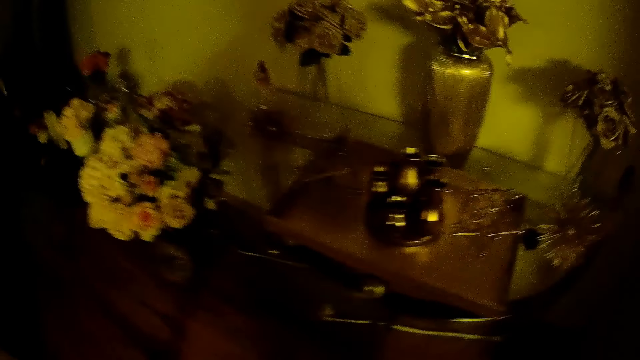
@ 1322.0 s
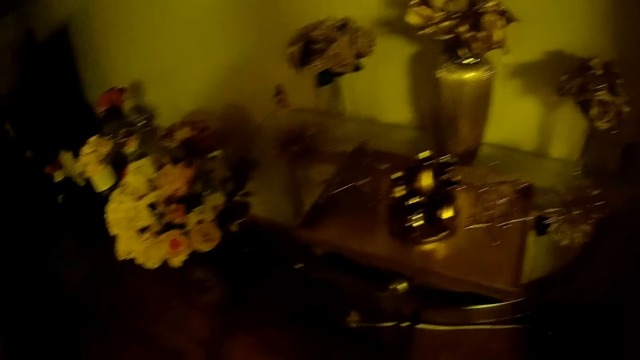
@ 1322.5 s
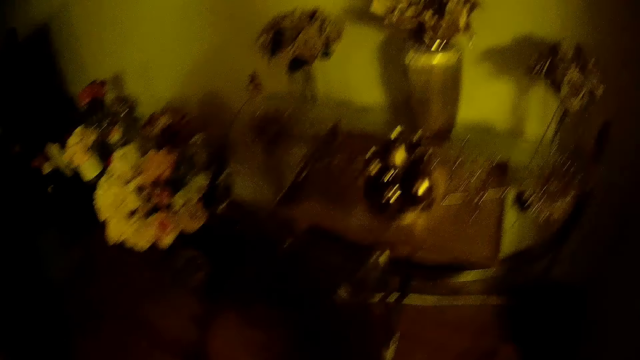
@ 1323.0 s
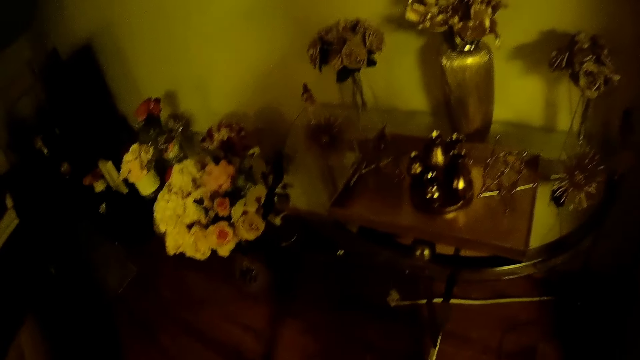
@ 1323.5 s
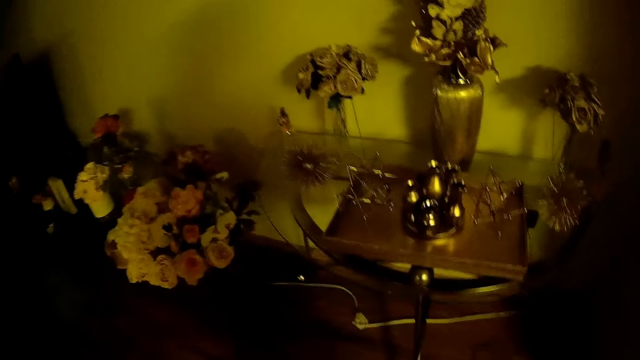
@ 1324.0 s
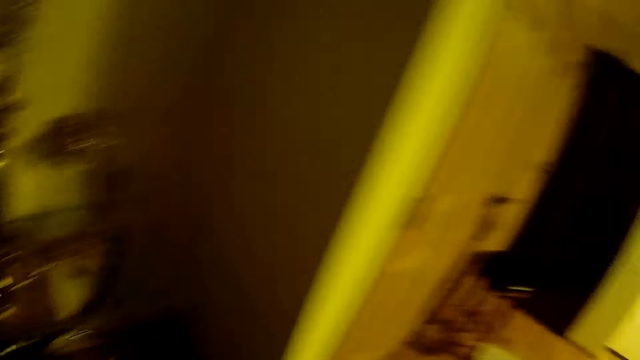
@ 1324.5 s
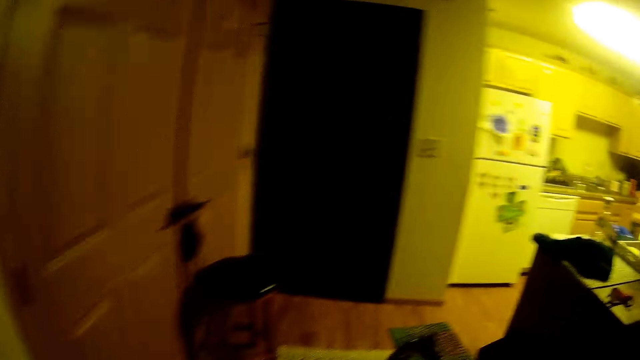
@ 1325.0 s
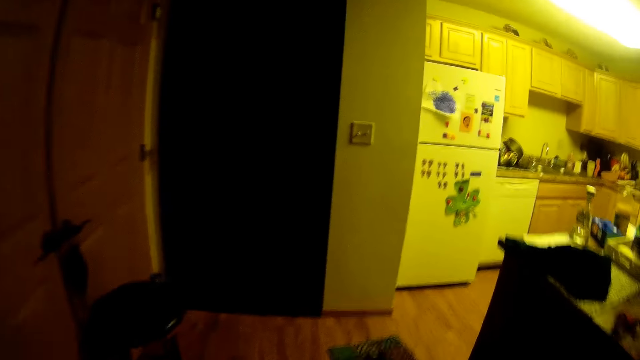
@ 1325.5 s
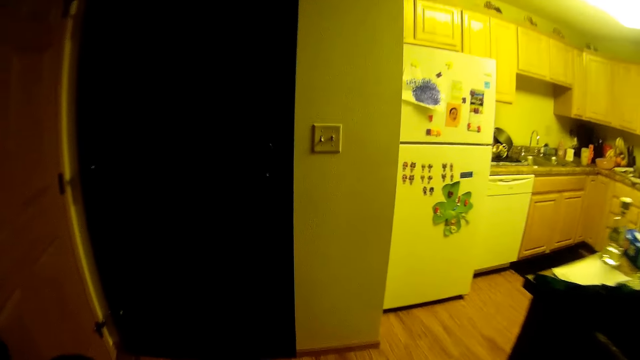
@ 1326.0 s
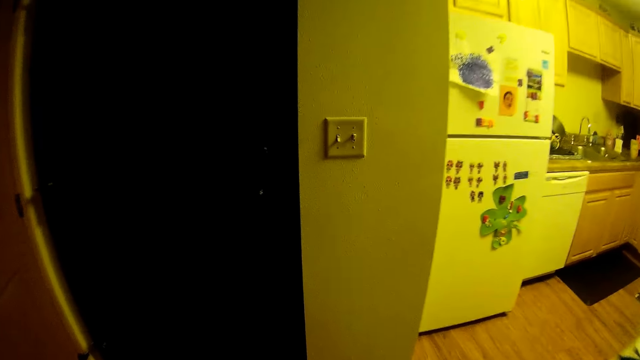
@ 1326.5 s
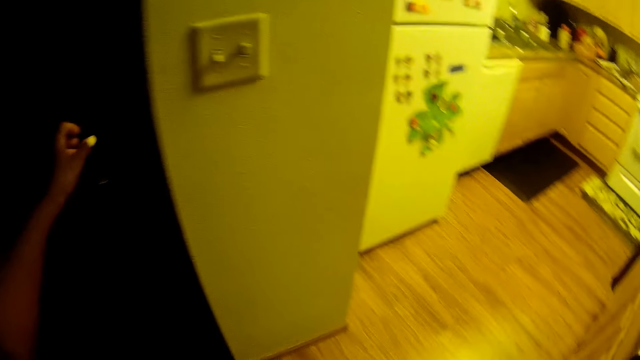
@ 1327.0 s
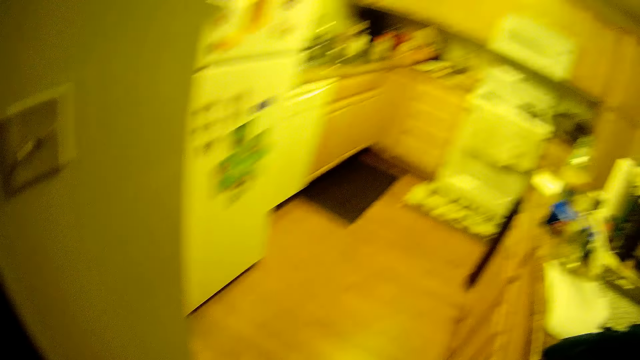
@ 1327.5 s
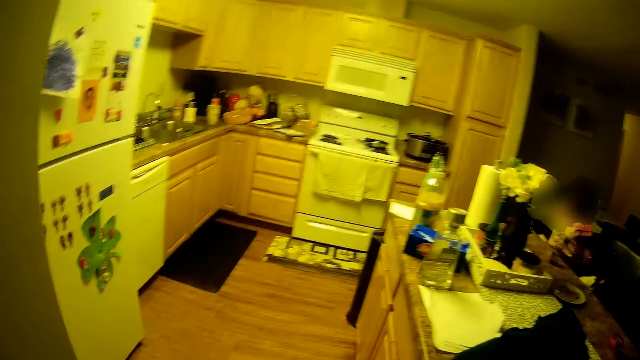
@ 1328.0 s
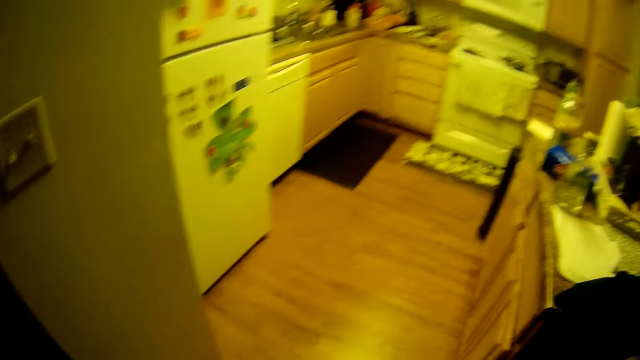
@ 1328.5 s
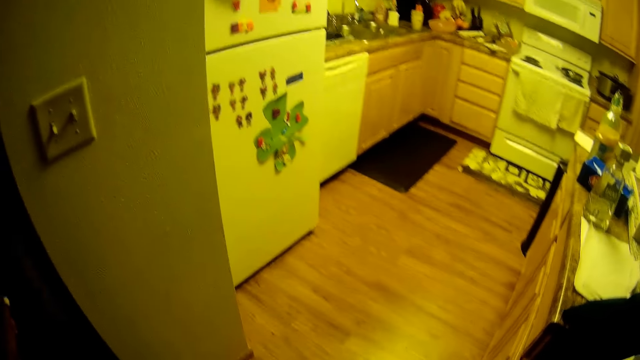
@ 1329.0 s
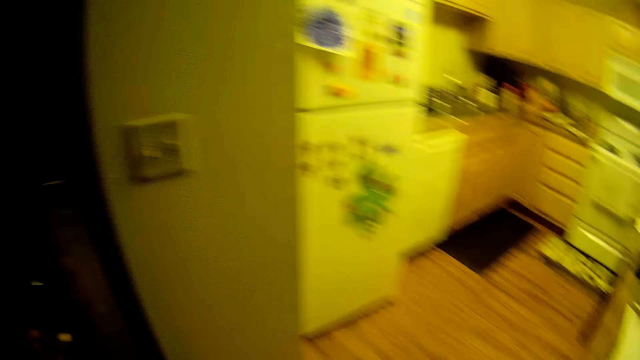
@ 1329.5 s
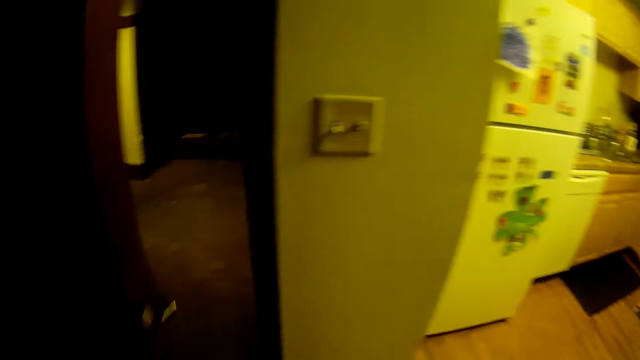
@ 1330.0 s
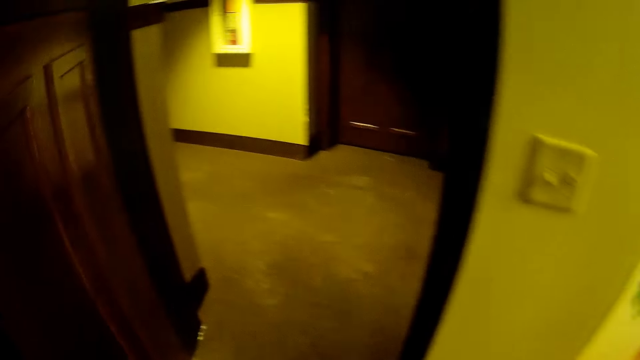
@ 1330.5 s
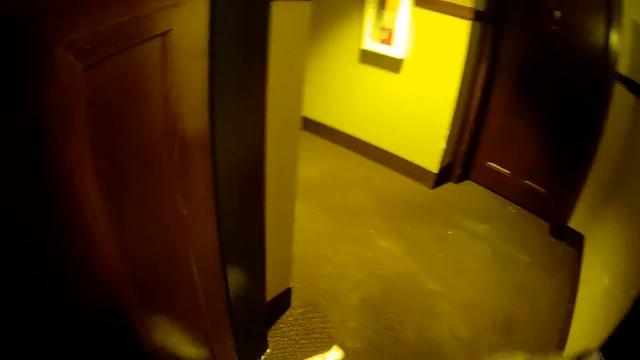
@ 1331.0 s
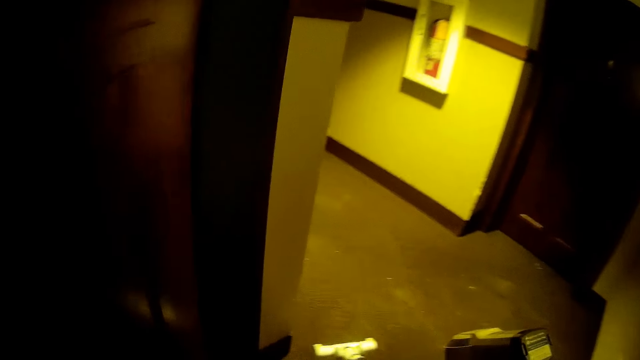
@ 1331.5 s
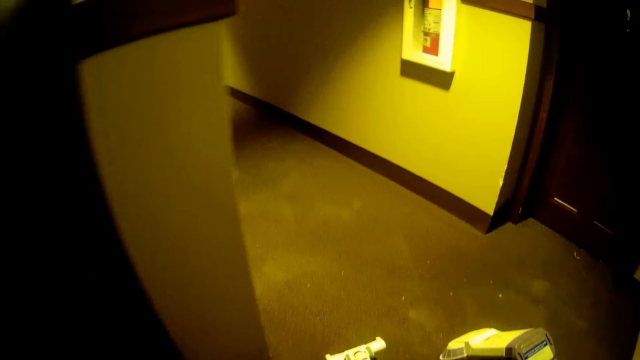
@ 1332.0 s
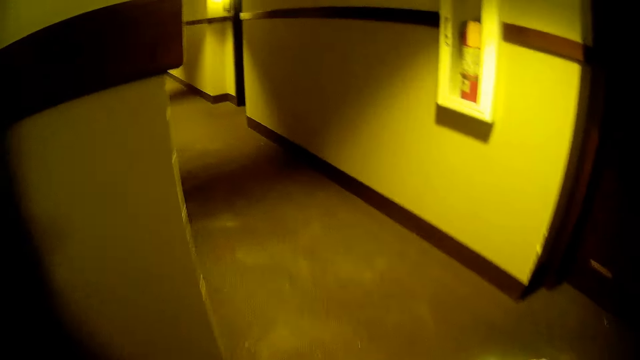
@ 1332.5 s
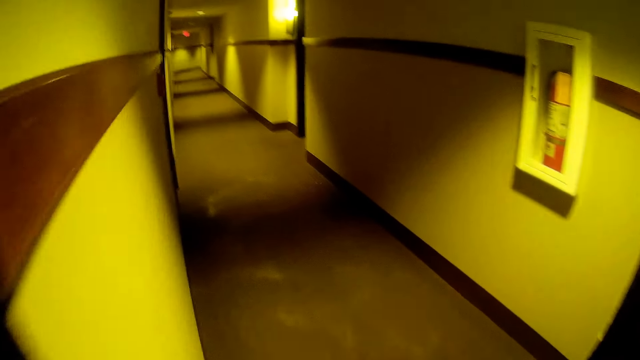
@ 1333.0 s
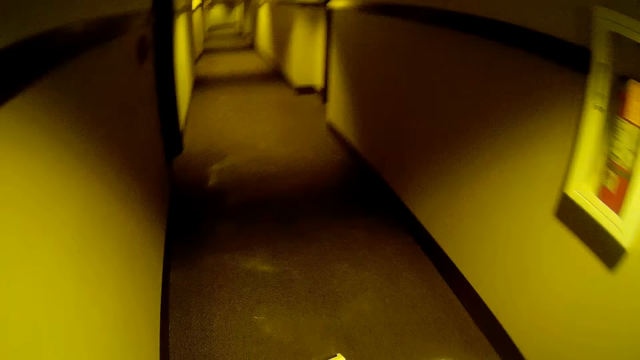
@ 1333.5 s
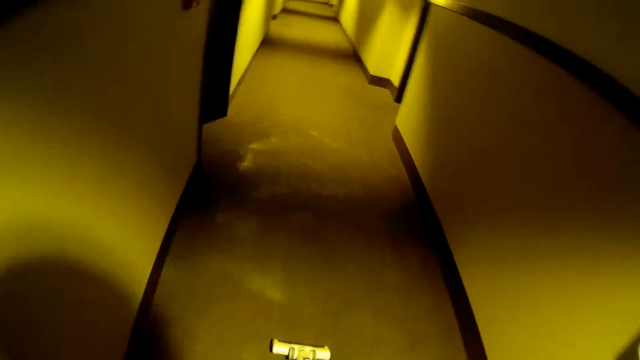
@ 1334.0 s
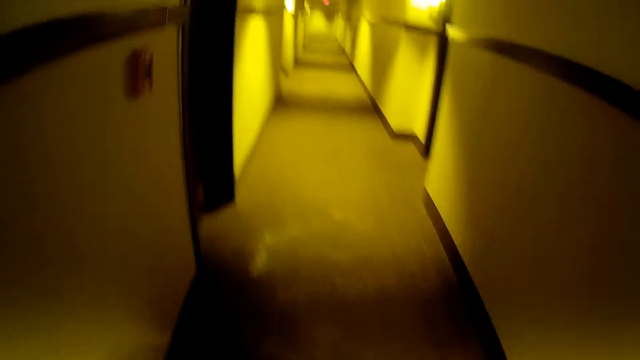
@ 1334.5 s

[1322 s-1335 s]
The camera wearer looks around. She walks towards a door. She opens the door with her left hand. She holds the door using her left hand. She walks into a hallway.

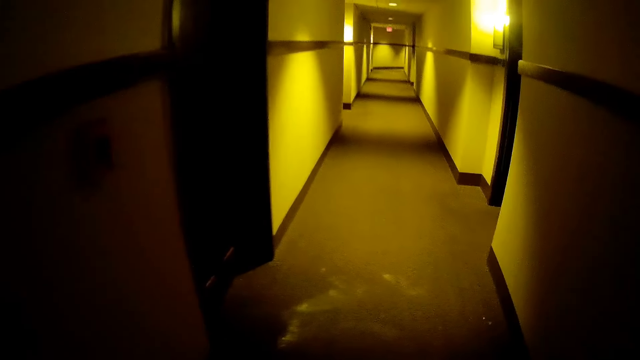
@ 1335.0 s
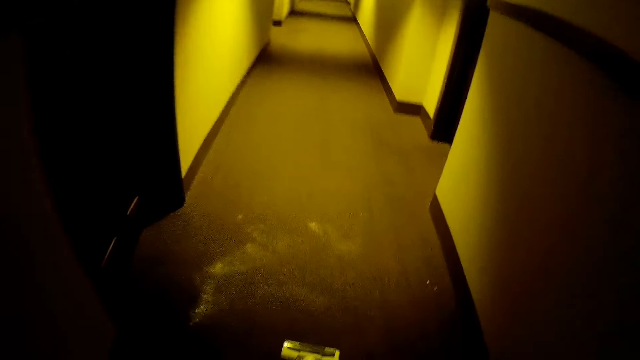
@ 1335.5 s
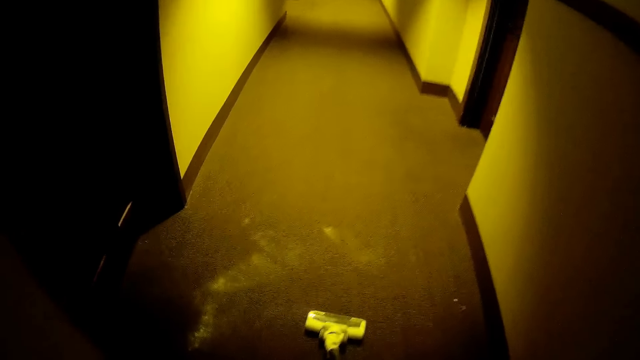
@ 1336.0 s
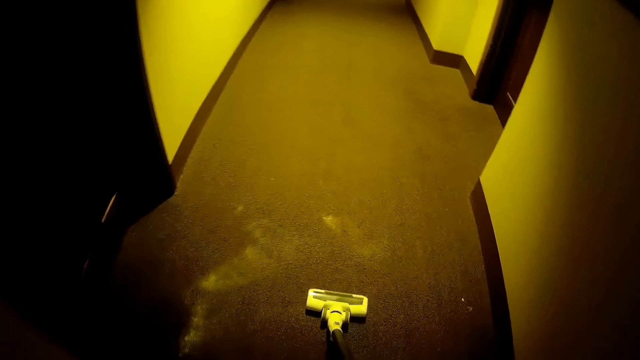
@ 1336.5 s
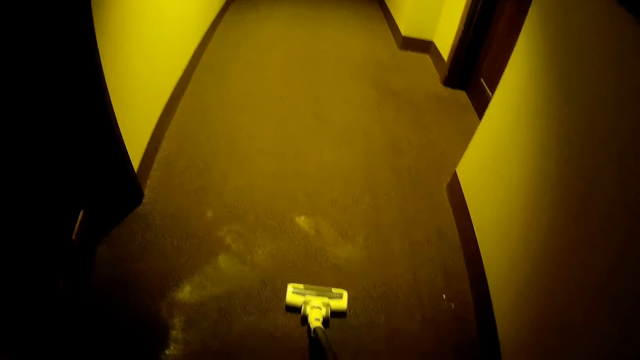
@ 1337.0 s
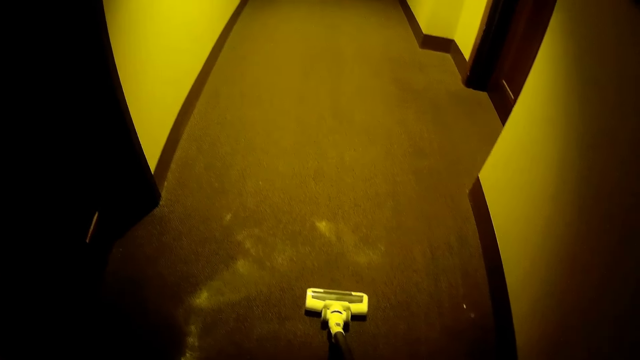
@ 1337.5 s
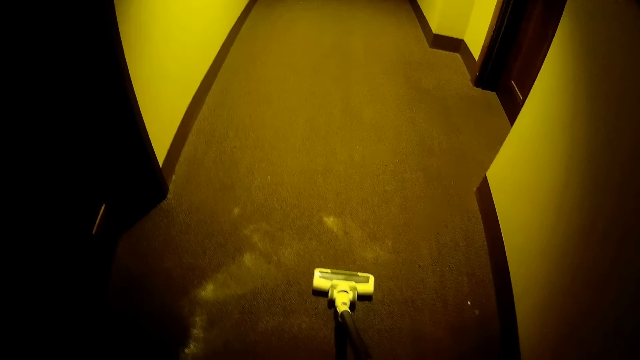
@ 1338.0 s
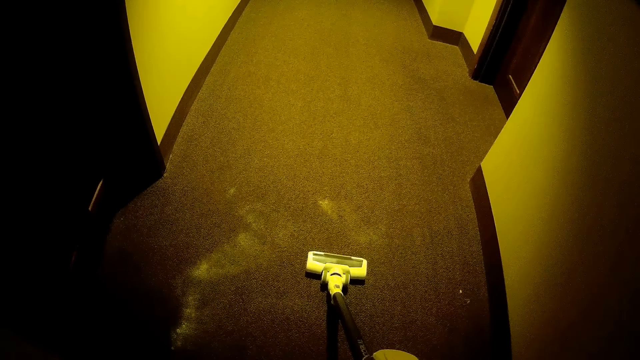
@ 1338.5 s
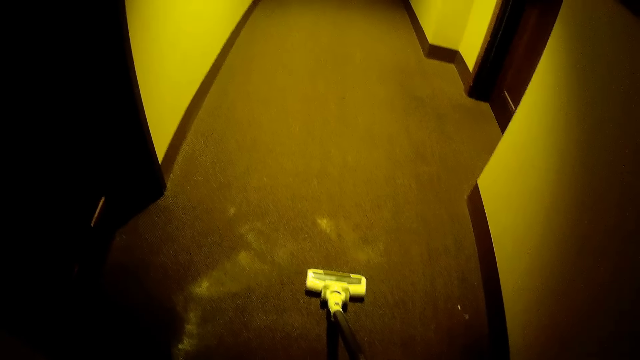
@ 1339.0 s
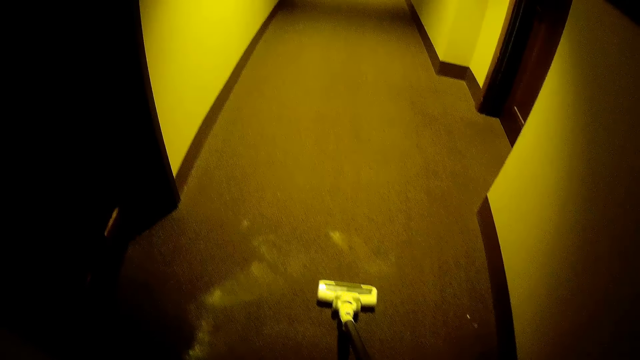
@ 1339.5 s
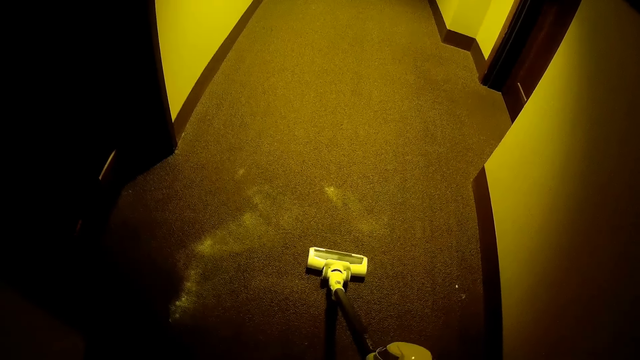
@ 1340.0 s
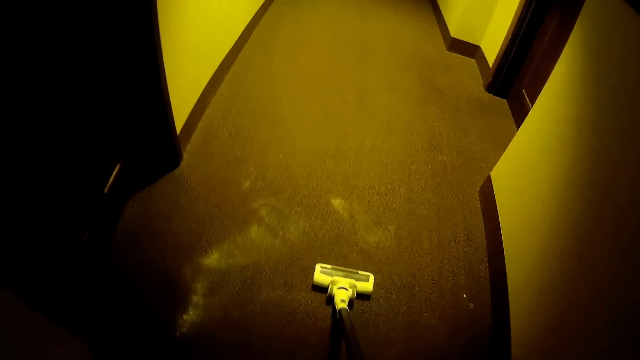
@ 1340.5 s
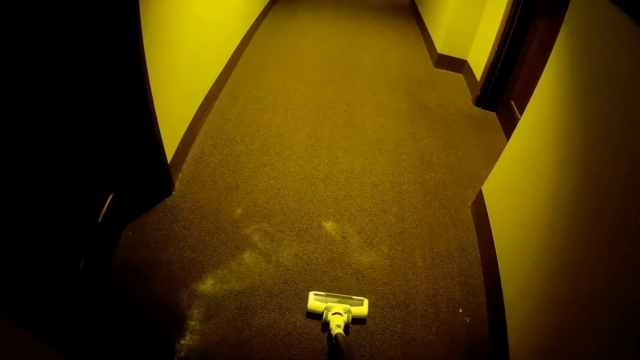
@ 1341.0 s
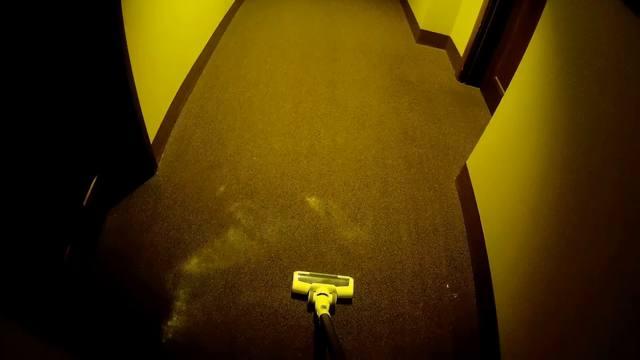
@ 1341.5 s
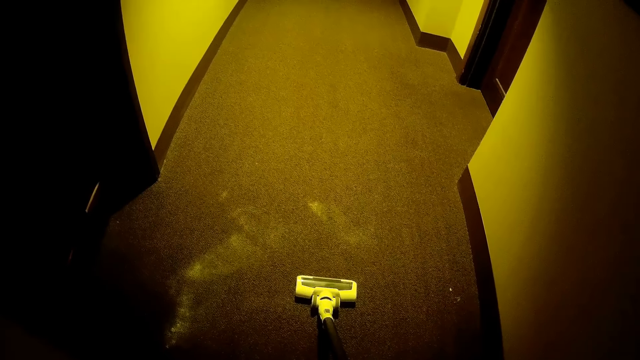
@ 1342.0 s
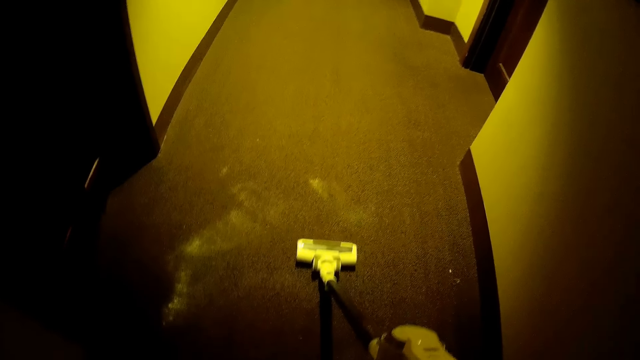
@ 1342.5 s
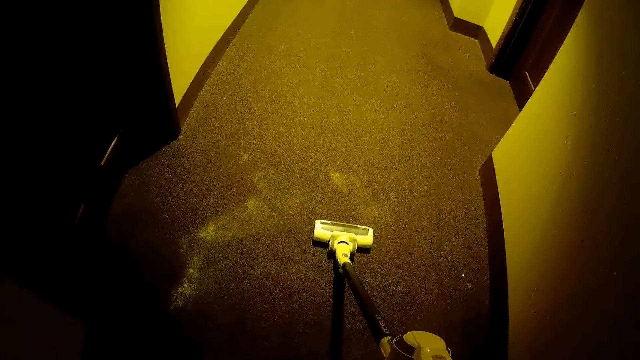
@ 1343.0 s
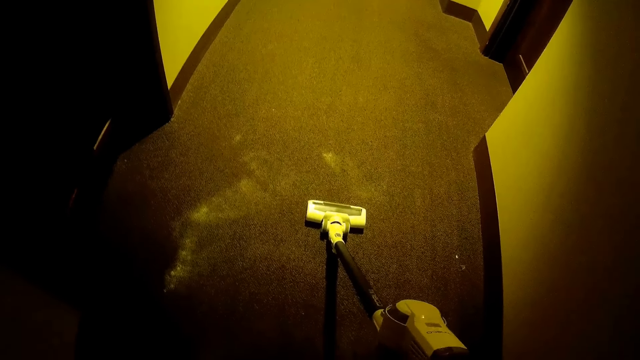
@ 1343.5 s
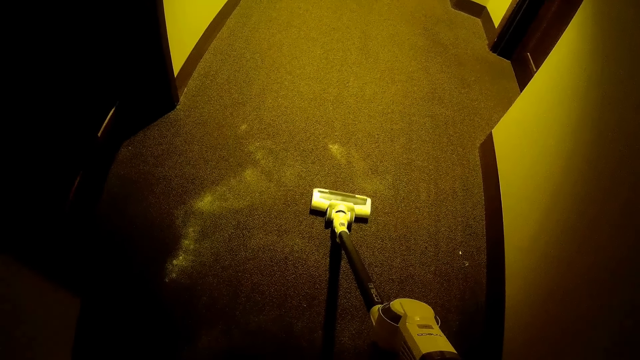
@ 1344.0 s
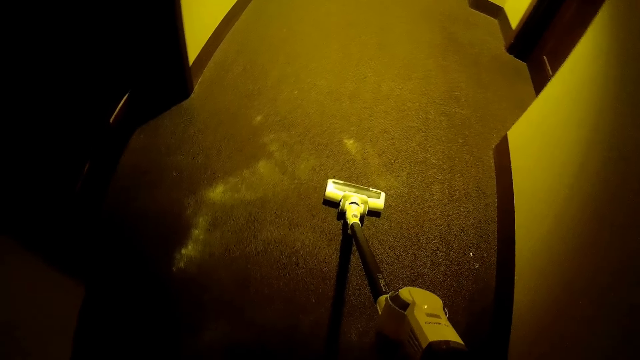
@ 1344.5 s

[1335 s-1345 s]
The camera wearer cleans the floor using the vacuum cleaner. They place the vacuum cleaner on the floor of the hallway.
